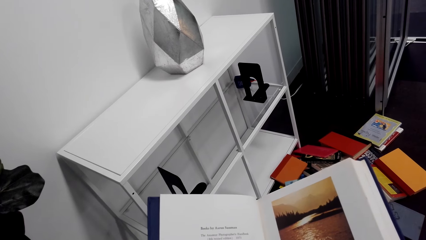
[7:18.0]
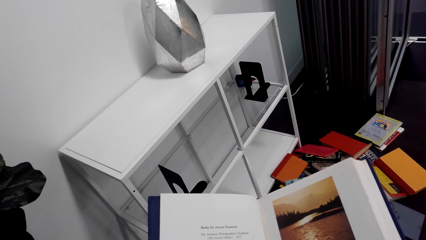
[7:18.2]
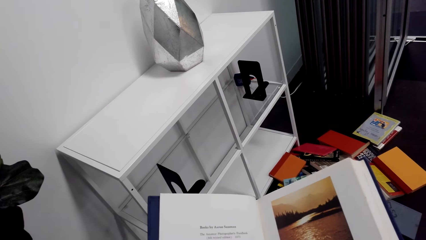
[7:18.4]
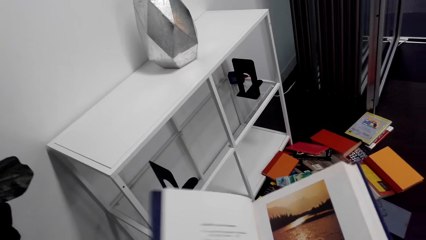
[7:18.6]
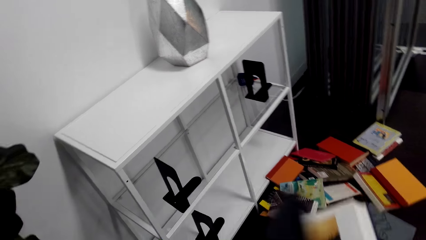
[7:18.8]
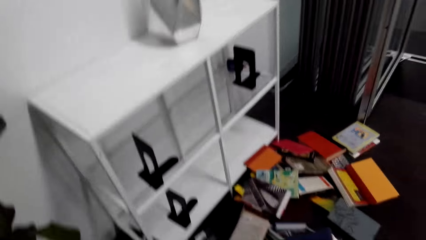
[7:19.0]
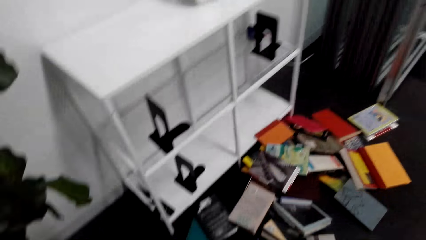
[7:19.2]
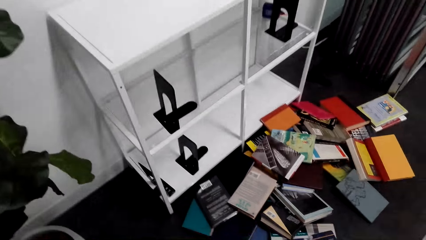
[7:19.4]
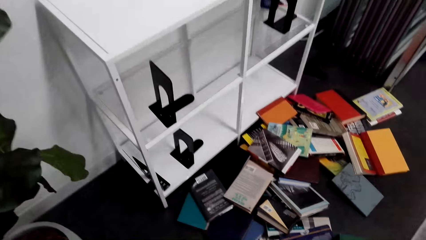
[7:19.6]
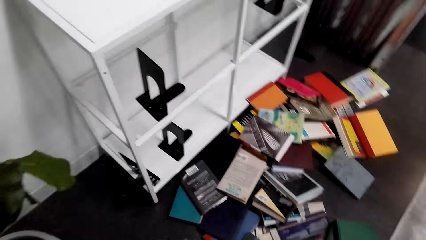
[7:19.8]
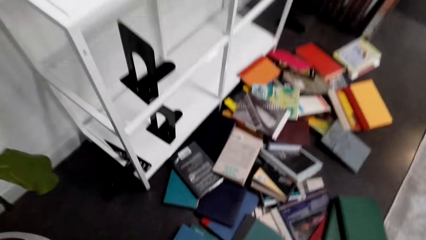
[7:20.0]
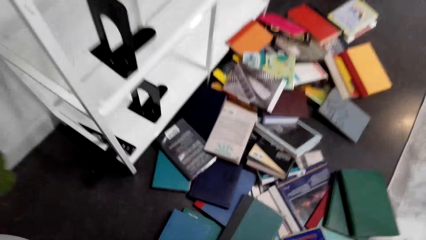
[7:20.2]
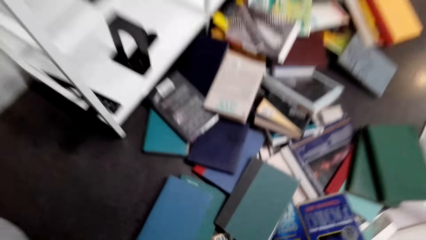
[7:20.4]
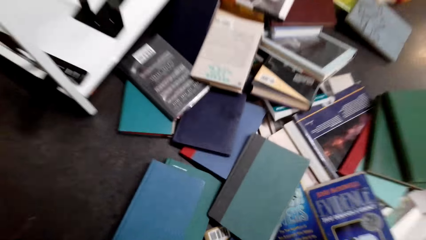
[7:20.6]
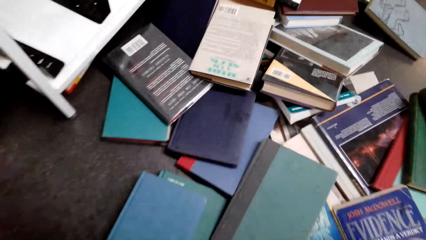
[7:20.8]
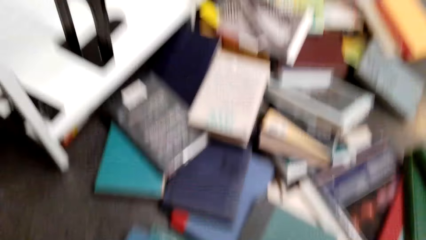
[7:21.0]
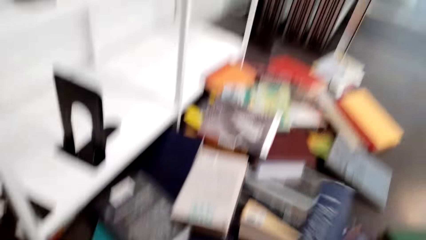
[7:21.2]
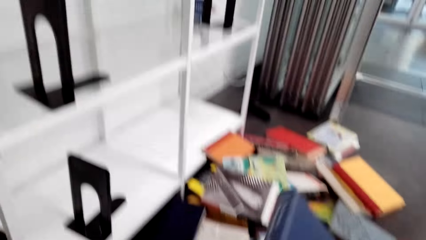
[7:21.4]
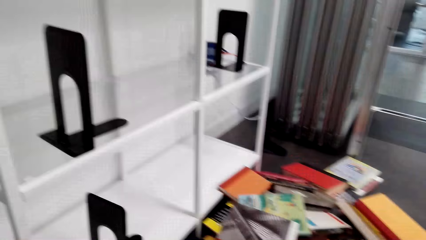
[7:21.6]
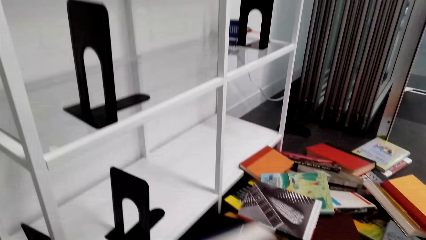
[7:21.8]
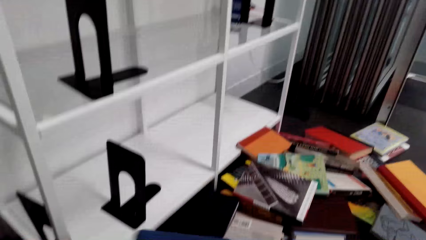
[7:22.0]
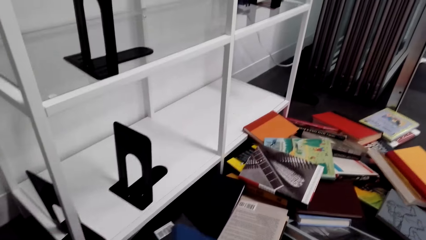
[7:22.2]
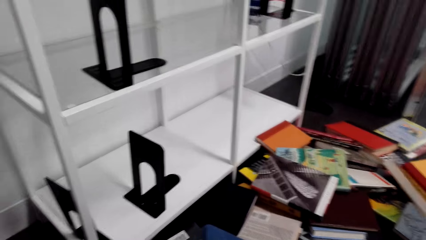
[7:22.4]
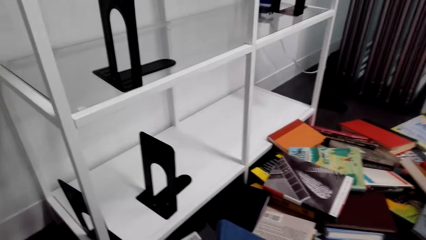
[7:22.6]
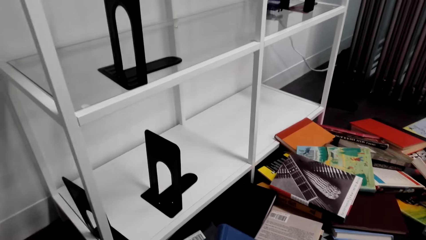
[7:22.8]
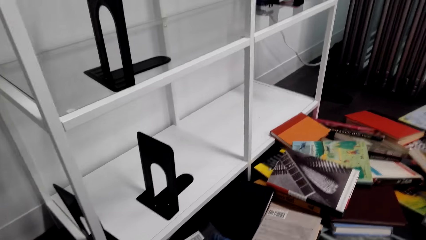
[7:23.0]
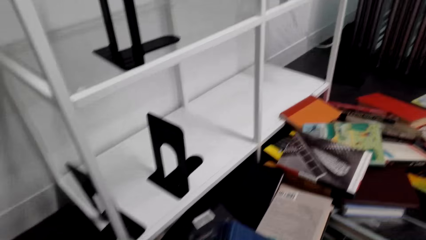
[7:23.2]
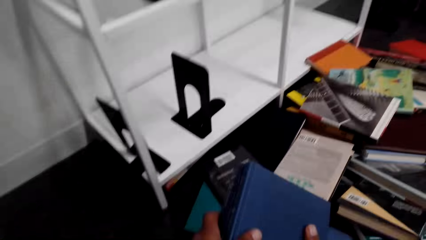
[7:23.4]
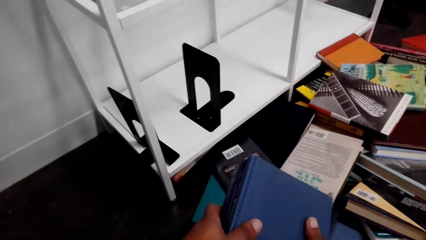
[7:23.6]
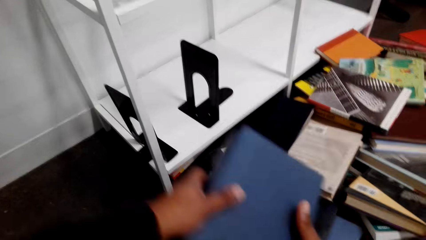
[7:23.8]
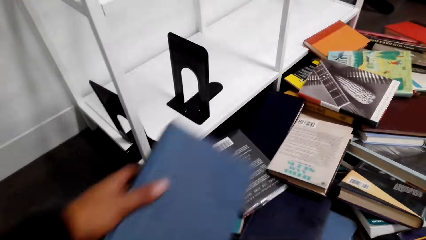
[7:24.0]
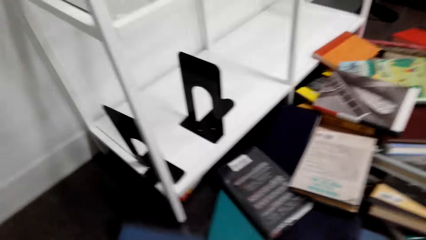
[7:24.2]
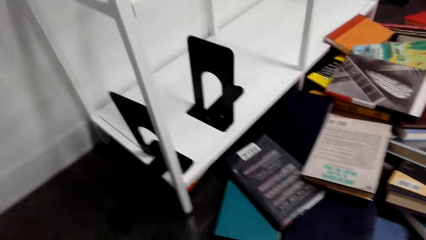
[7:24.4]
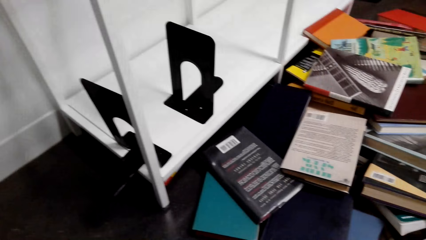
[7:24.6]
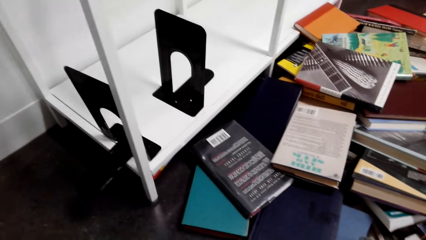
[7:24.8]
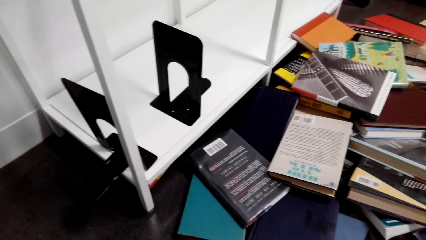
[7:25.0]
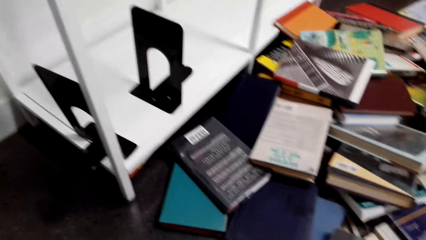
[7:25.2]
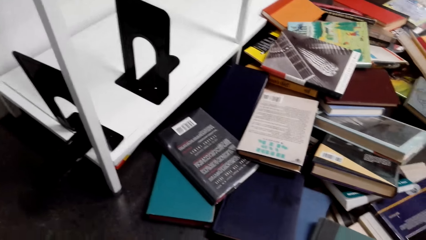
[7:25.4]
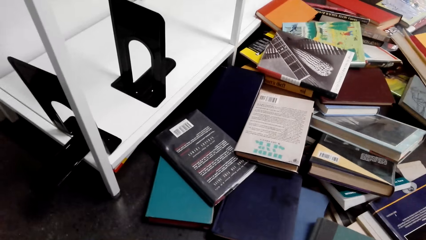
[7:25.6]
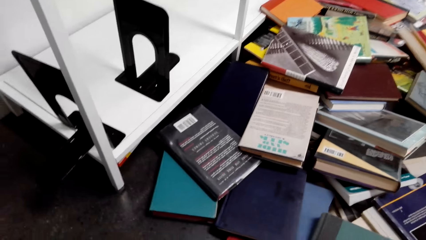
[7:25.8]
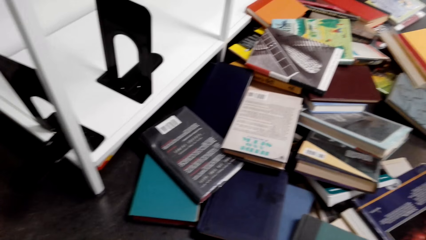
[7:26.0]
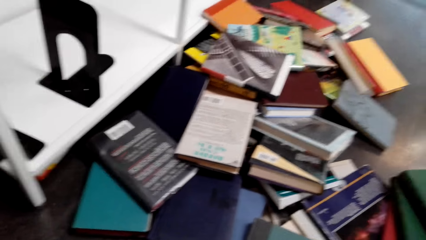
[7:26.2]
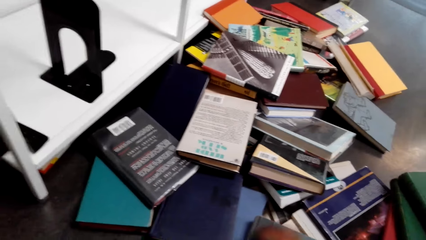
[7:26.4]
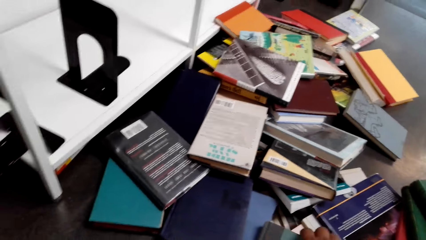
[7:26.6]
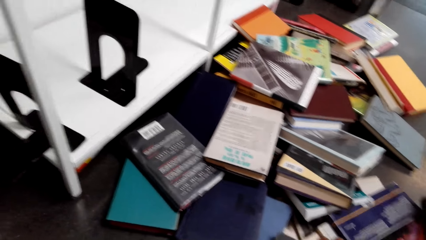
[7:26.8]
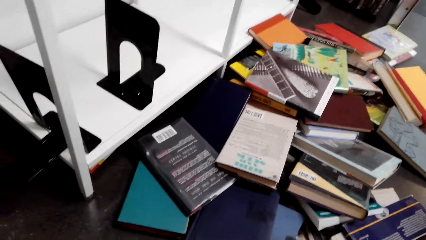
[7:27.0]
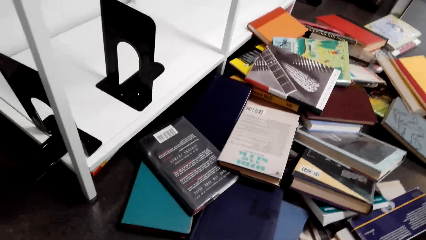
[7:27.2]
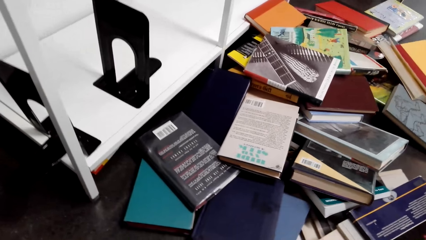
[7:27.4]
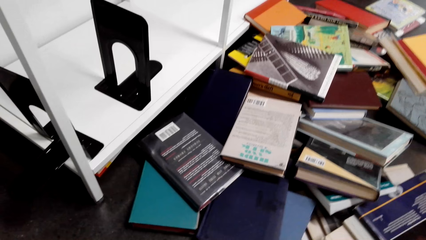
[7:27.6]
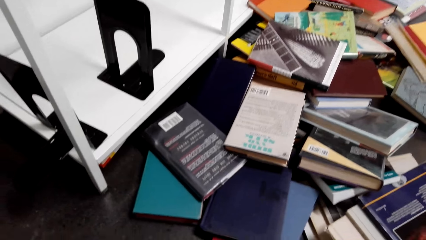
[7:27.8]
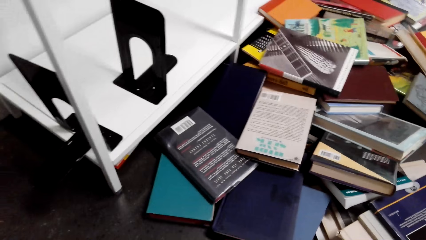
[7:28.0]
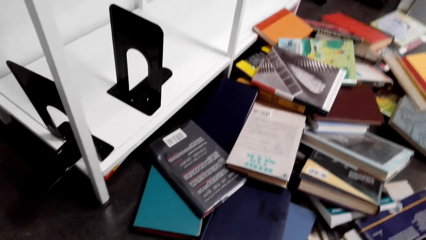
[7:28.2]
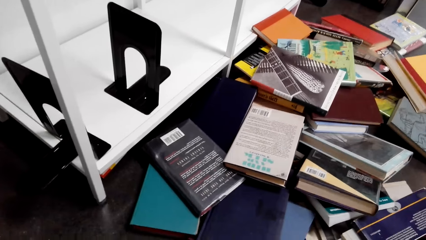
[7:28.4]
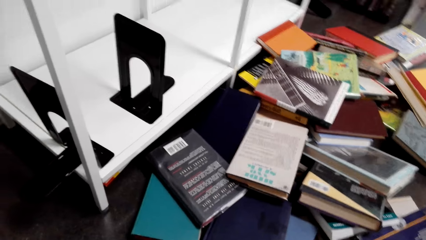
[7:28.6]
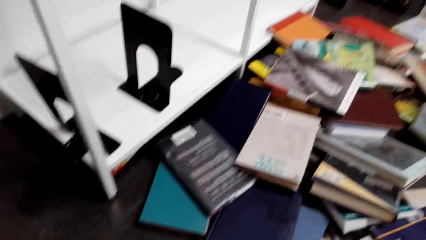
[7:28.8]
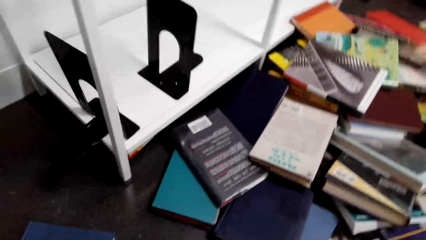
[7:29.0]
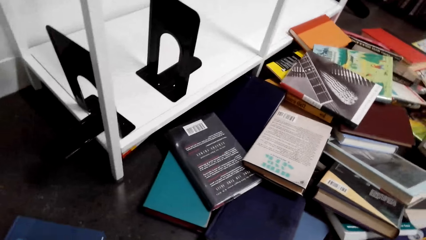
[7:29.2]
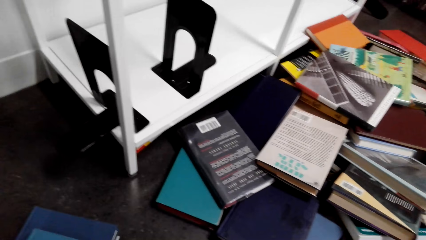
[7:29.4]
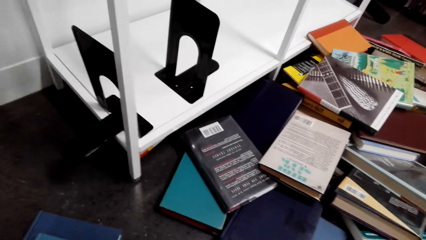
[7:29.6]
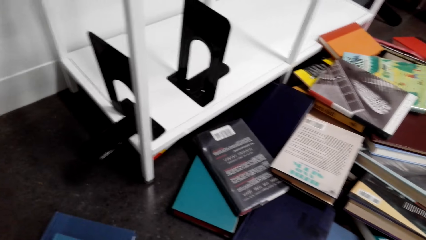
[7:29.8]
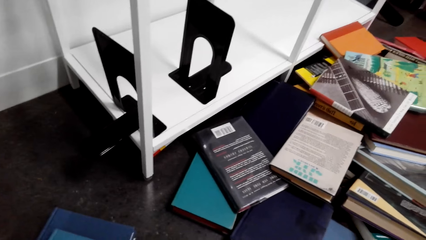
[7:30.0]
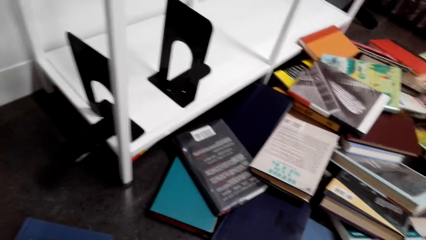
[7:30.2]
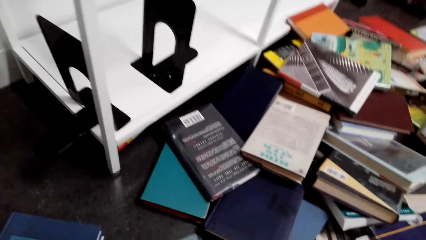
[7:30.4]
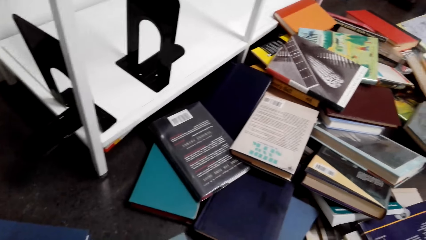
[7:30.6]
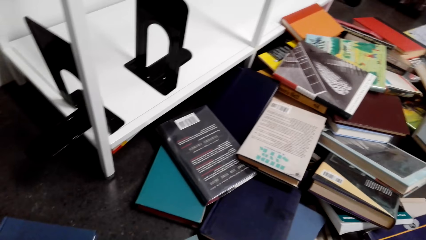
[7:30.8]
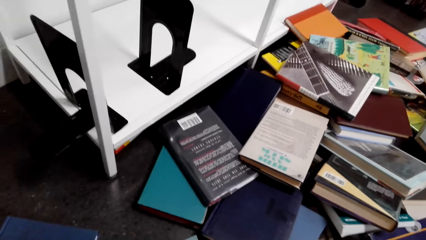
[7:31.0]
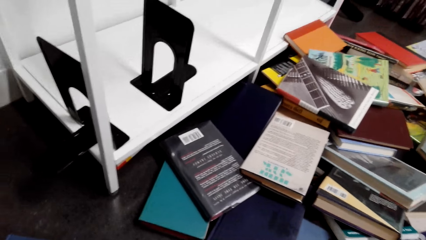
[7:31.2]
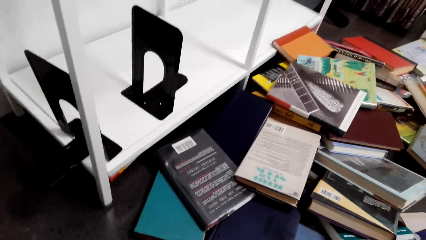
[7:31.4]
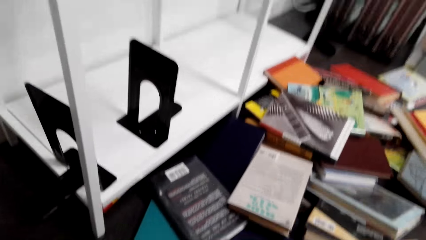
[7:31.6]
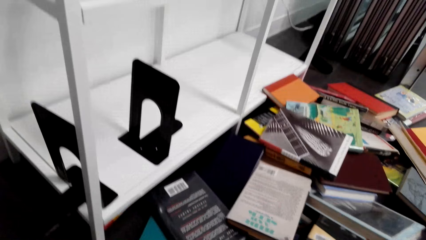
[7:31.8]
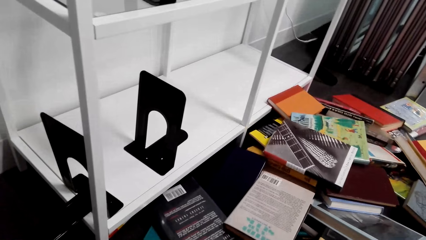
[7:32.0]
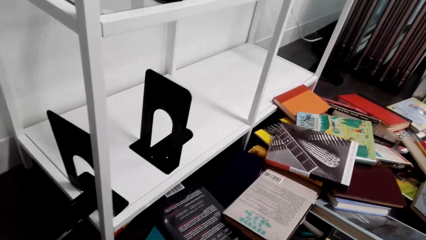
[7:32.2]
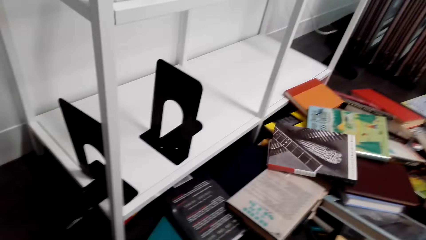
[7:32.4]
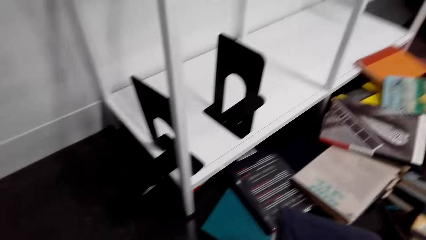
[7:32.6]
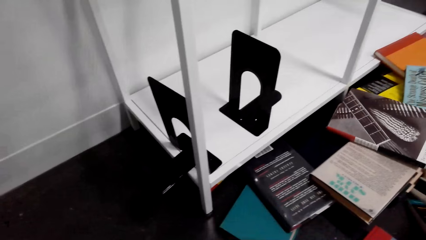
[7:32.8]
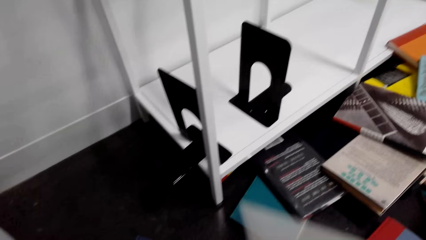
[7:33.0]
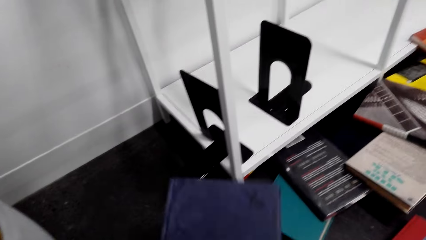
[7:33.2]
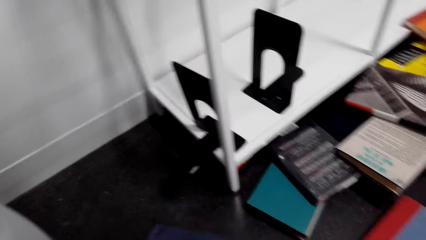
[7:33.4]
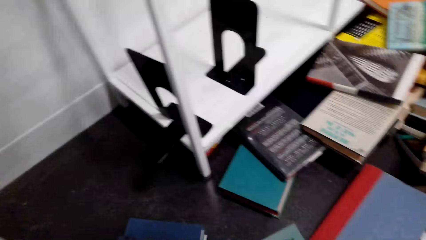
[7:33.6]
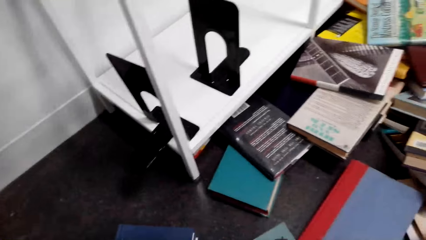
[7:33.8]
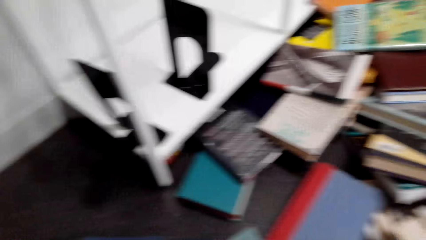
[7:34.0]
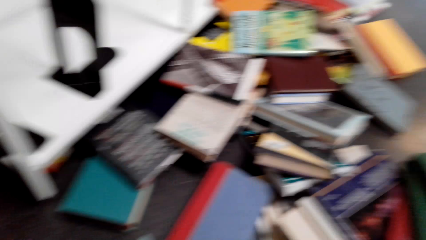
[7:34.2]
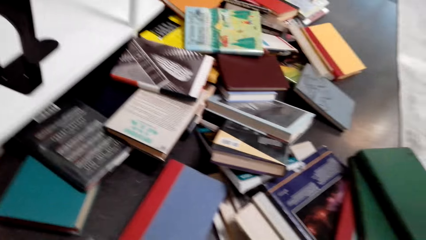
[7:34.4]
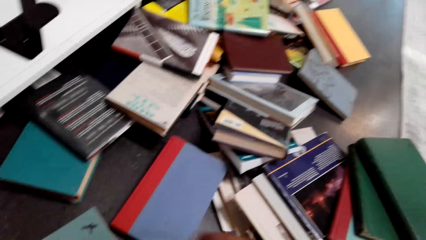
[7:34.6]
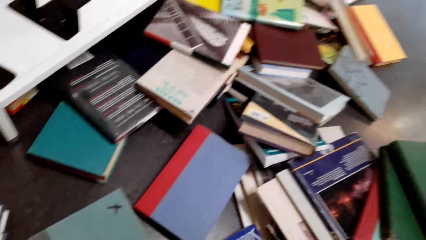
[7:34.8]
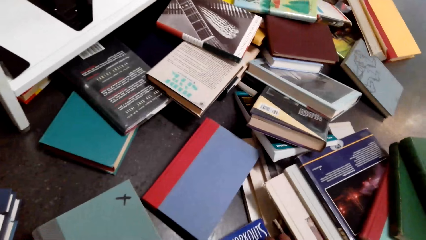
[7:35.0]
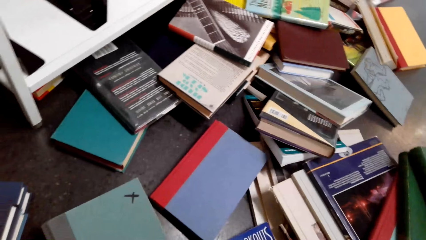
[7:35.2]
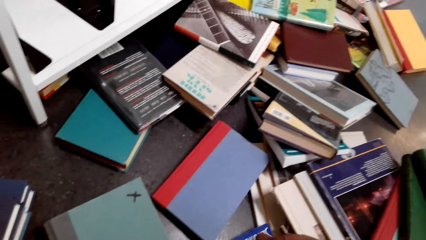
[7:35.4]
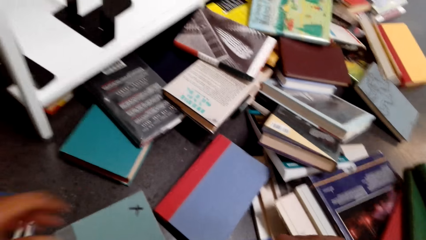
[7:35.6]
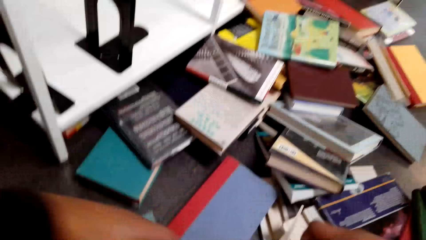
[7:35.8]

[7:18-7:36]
The camera wearer closes the book. They look at the books on the floor. They put the book down. They take a book. They look at the shelf. They look at the books on the floor. They hold the book on the hand. They lift the book. They put the book aside. They move the book. They look at the books on the floor. They take a book. They touch the books on the floor. They look at the books on the floor. They put the book aside. They take a book. They put the book aside. They lift a book. They look at the books on the floor.
